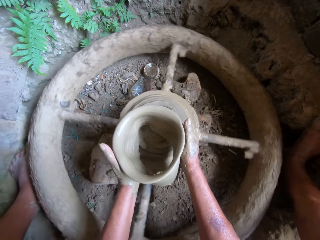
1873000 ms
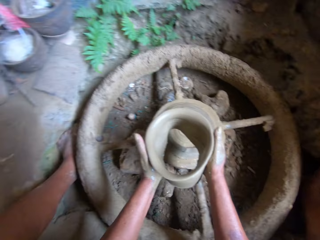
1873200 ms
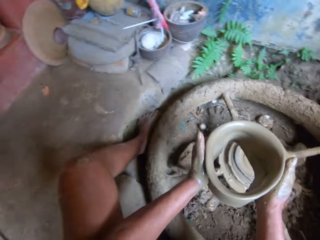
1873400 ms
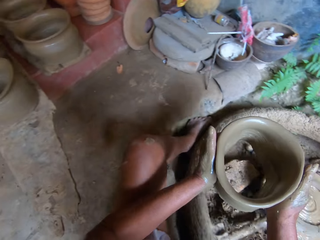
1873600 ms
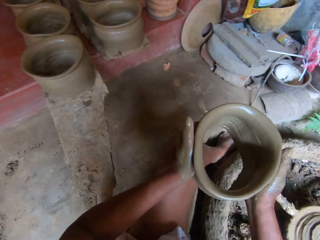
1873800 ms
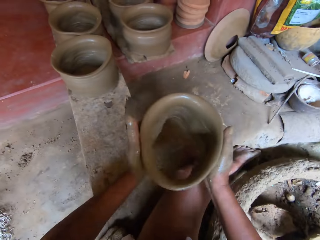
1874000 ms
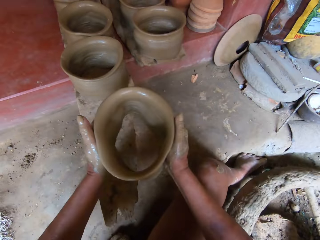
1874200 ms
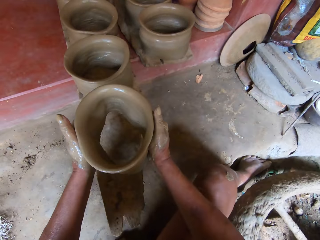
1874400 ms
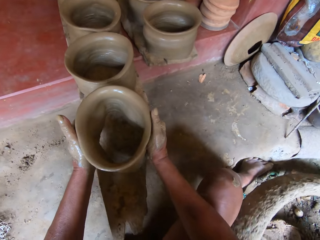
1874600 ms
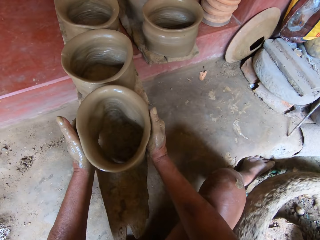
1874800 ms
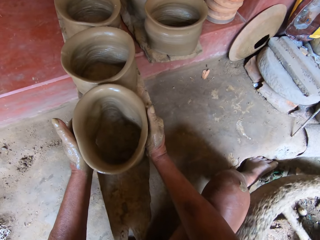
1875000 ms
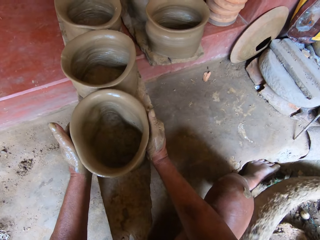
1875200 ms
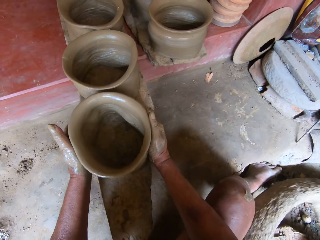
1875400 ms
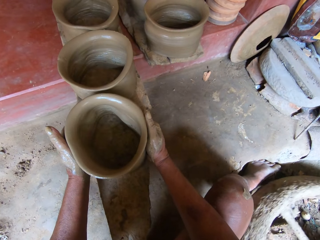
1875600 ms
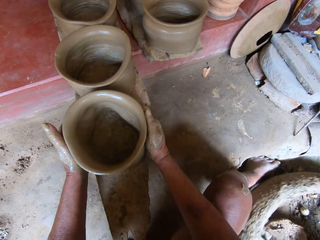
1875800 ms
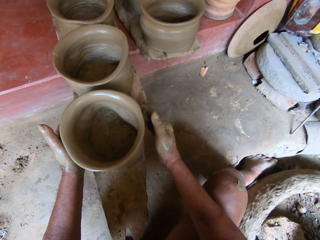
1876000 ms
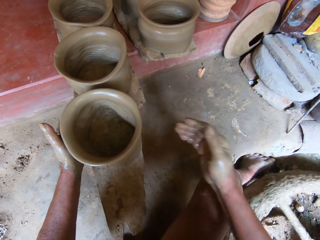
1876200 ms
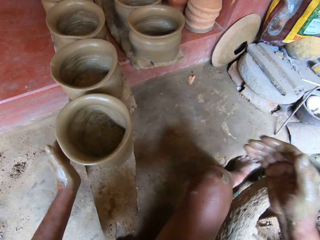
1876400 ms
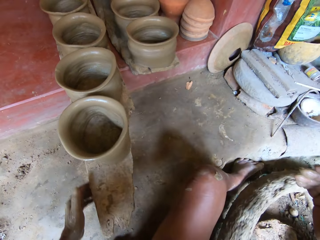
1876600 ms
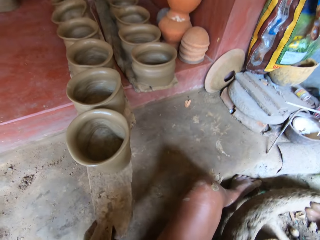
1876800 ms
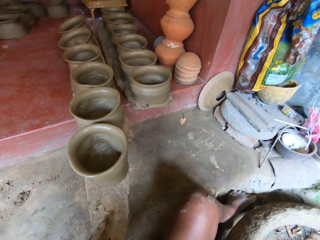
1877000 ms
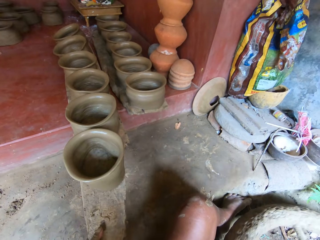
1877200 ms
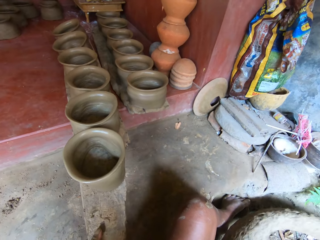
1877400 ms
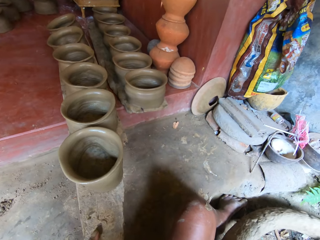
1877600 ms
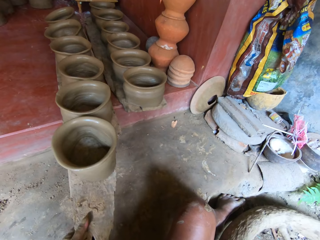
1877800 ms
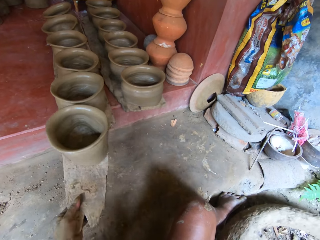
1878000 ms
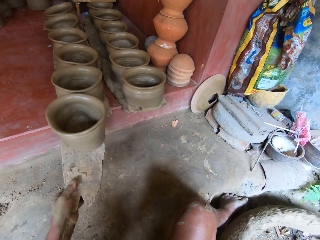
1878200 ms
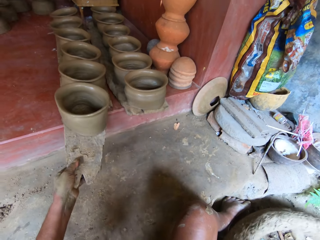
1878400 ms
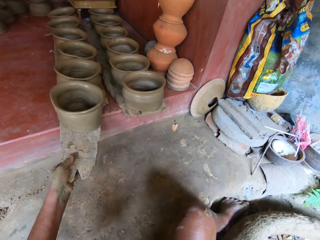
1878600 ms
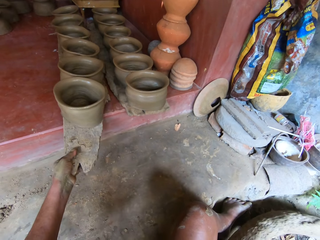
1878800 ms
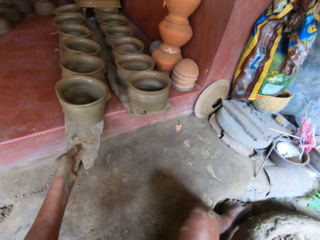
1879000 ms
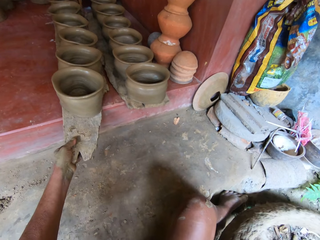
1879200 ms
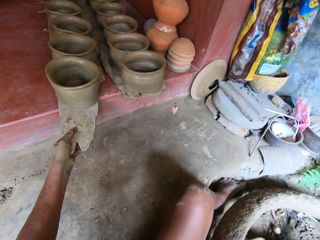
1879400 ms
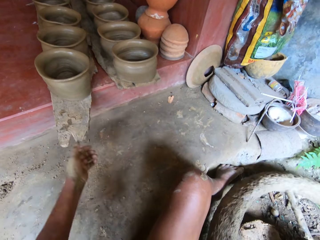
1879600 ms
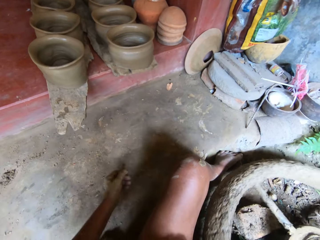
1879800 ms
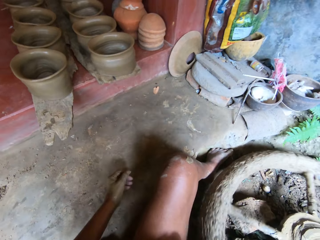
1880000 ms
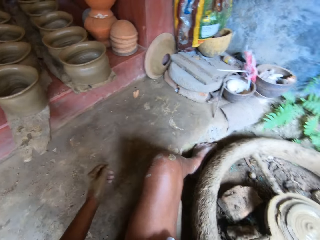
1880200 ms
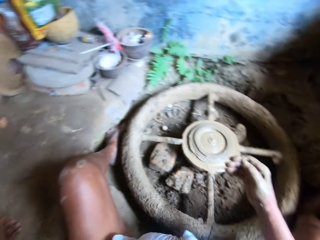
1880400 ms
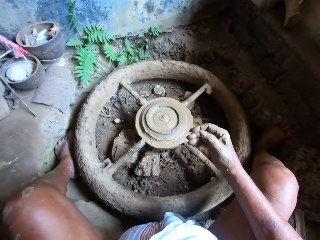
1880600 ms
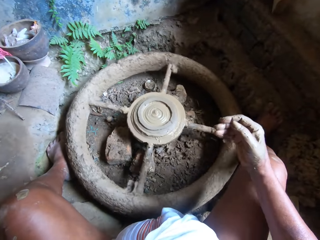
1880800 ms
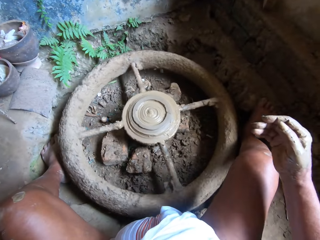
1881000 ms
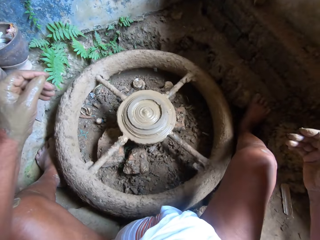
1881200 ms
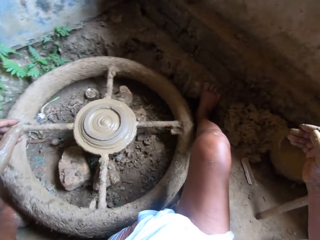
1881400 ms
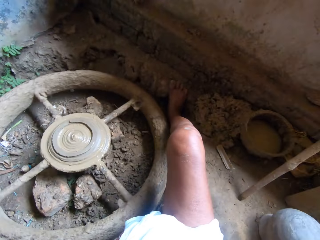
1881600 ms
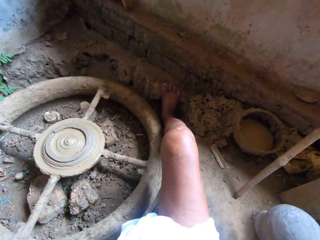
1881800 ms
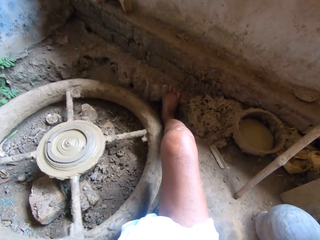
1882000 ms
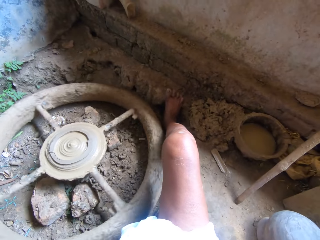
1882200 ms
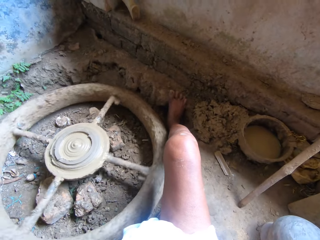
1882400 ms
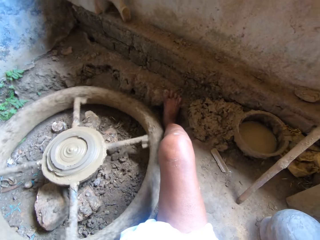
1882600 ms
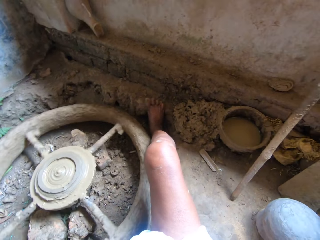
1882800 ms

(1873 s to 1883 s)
The camera wearer carries the clay pot from the throwing wheel with both hands. She places the clay pot in her hands on the plank. She pushes the plank in with her left hand.

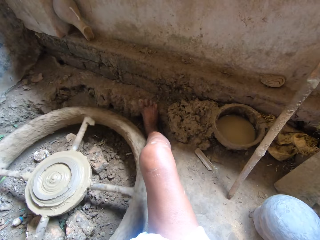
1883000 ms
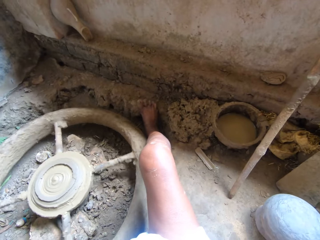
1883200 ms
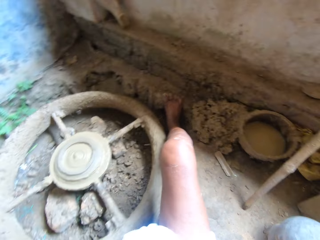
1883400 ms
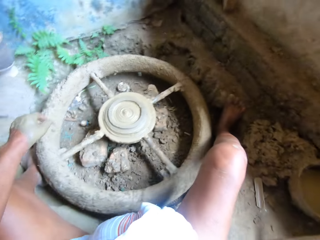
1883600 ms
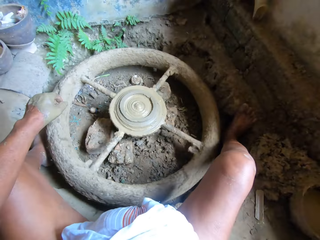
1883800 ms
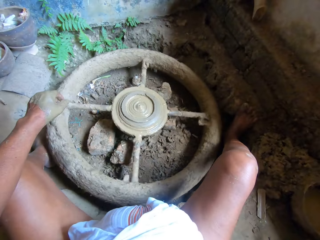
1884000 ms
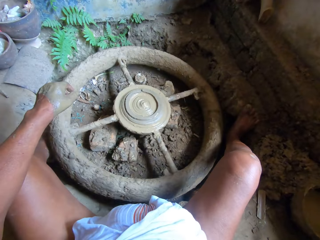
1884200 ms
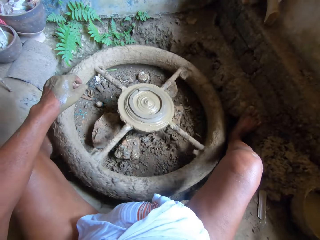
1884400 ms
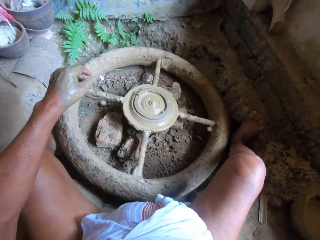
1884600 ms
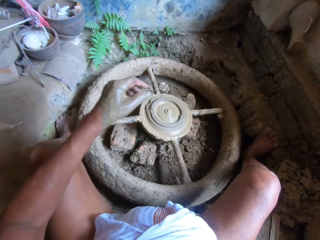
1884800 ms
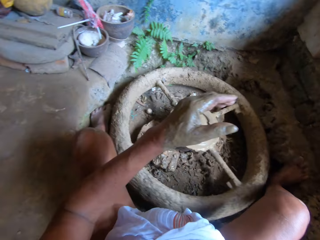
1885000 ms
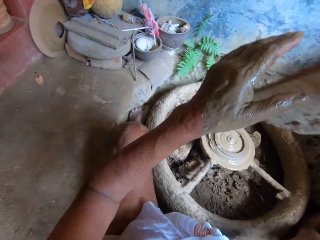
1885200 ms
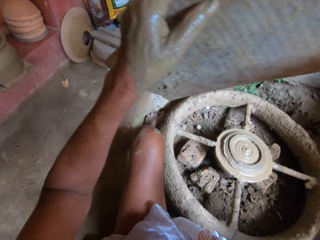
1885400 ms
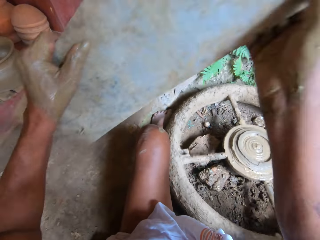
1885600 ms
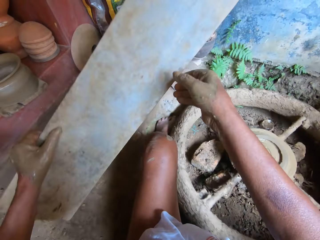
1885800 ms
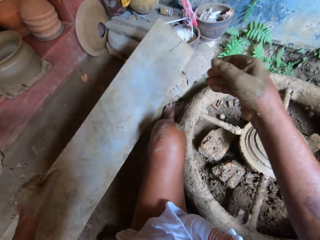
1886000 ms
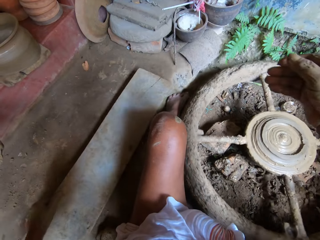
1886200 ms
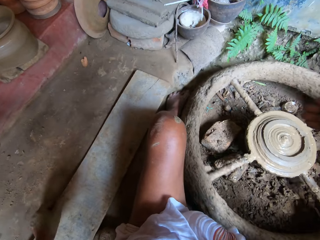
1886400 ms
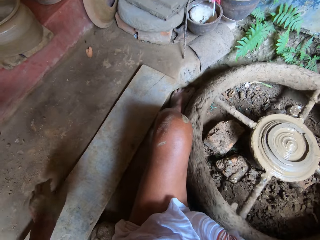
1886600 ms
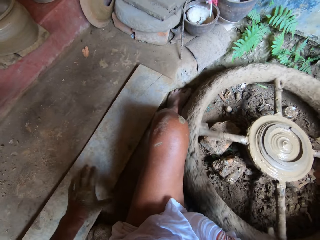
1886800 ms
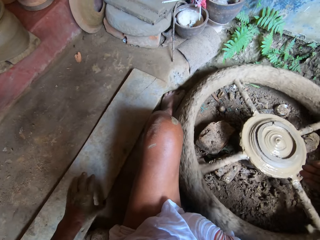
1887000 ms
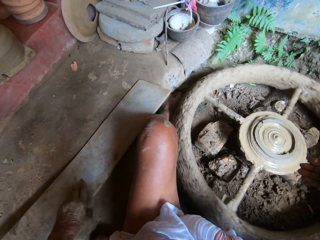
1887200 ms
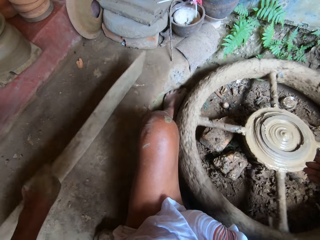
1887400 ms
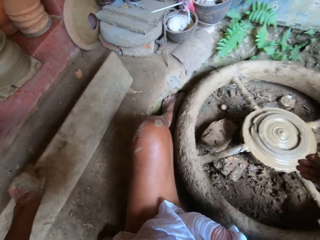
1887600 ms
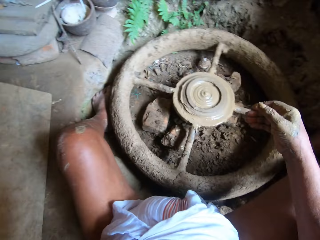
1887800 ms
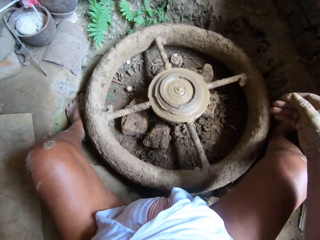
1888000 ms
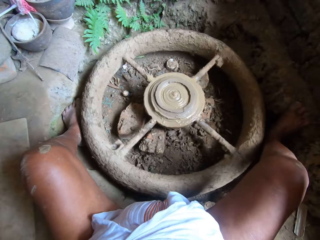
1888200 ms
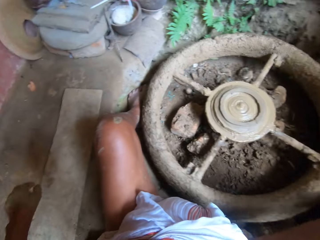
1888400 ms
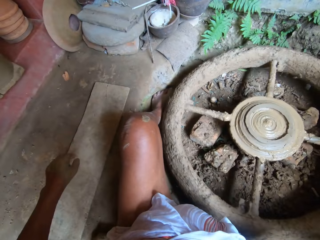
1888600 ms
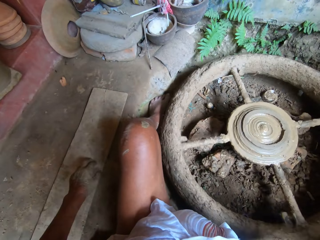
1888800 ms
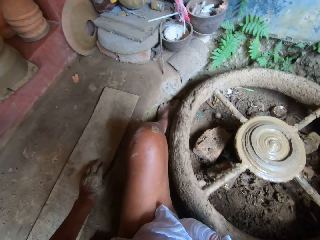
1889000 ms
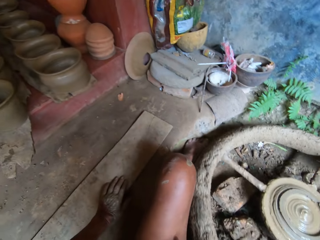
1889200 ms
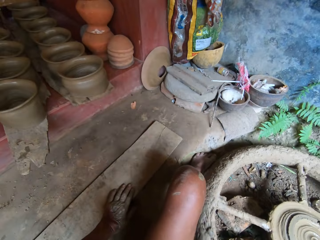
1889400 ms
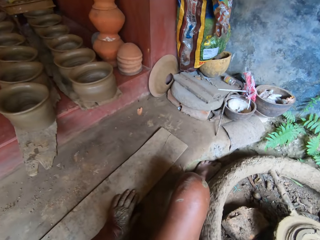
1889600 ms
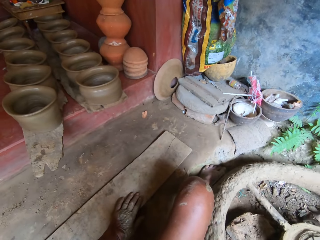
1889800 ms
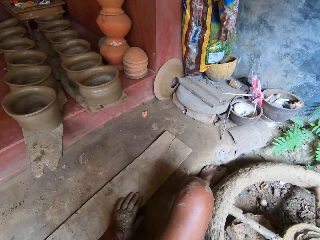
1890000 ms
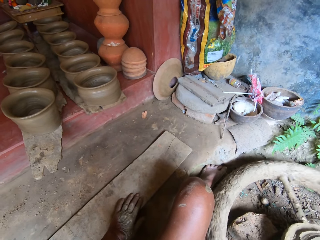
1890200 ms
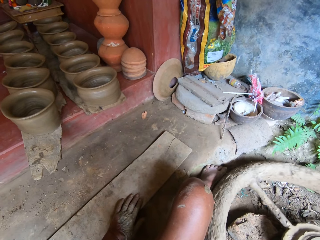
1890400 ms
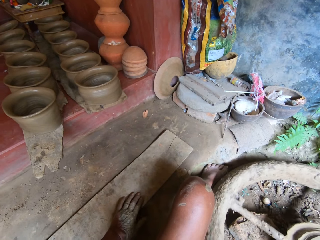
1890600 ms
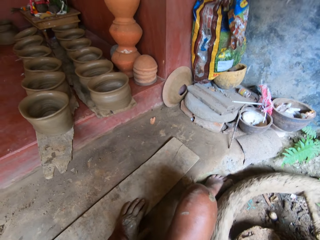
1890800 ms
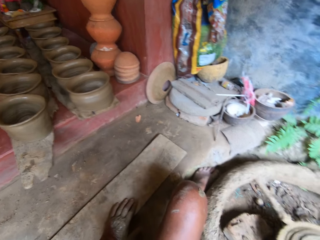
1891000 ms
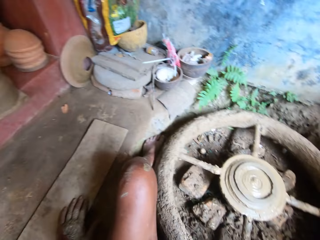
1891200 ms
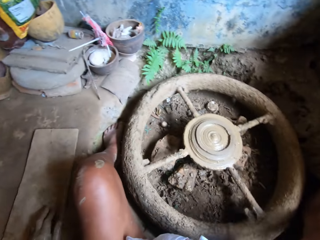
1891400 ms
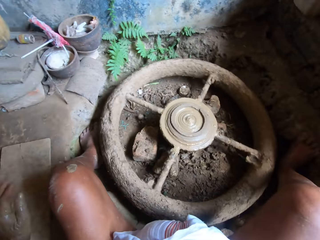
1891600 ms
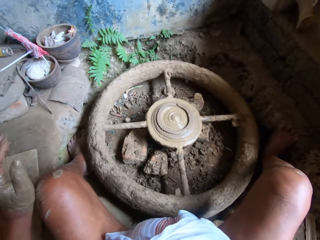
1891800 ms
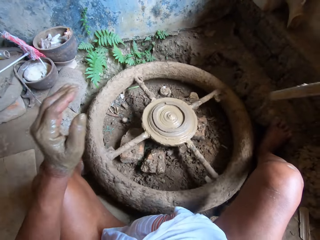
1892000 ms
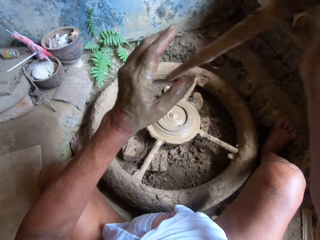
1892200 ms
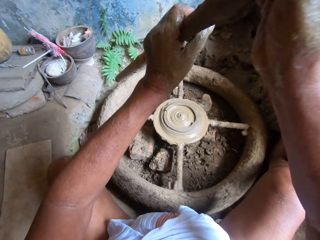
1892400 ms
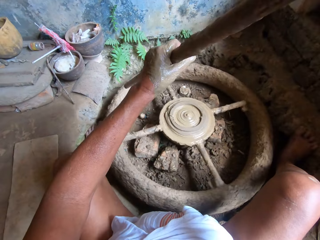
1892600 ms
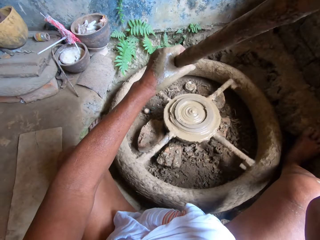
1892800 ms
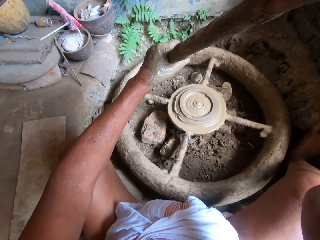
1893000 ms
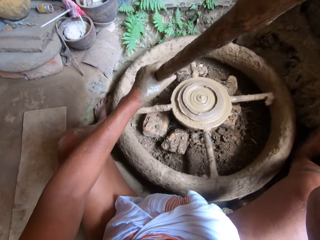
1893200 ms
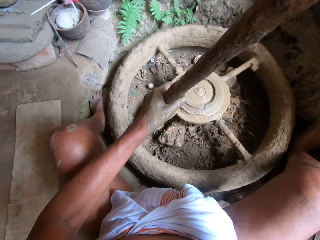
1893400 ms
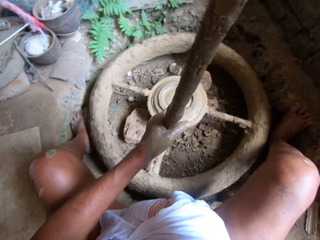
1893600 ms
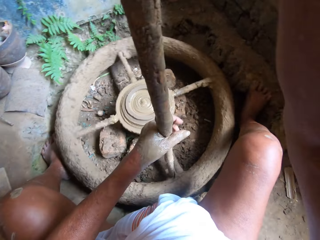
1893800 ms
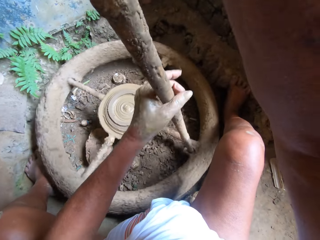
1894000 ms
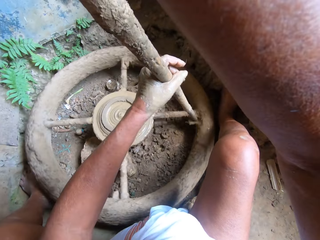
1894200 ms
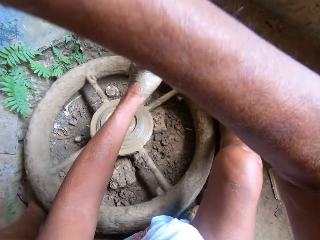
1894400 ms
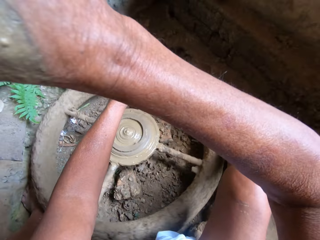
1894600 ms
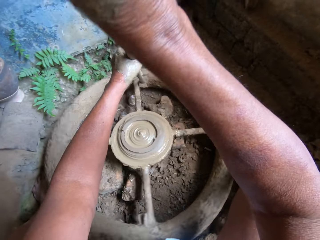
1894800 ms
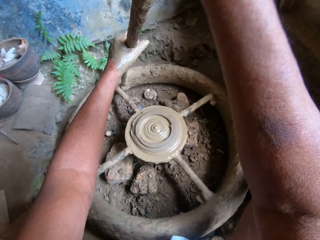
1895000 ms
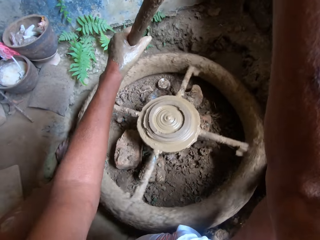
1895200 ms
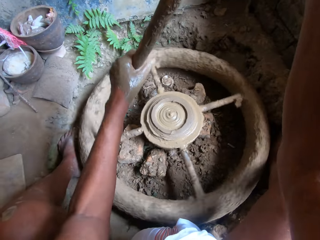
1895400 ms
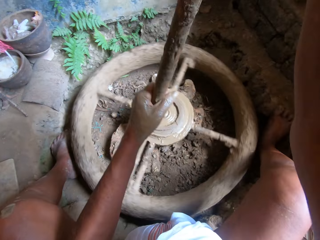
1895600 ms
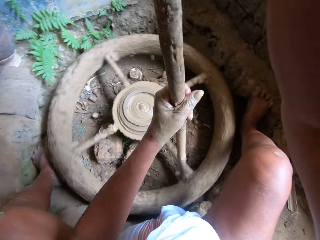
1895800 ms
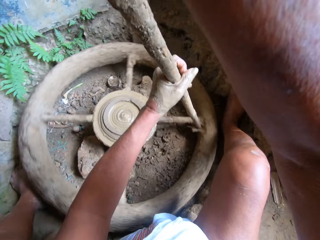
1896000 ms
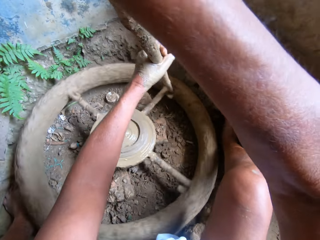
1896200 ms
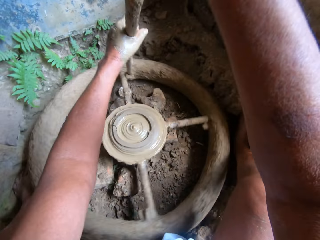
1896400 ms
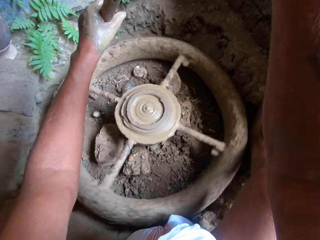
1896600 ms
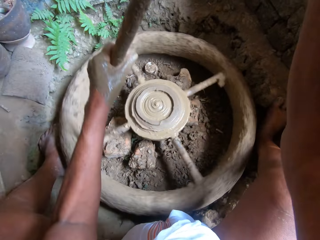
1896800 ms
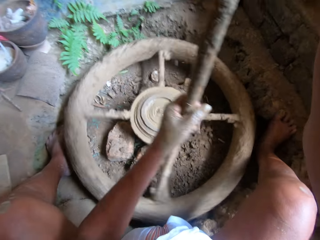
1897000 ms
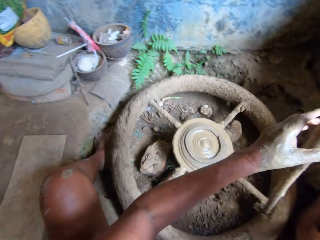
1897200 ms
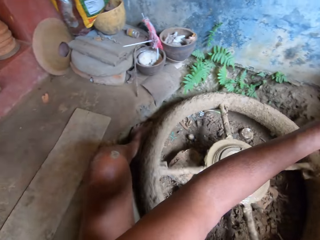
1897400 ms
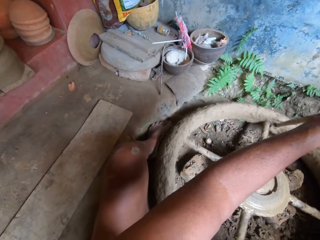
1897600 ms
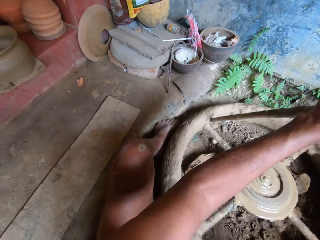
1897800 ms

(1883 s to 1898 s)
The camera wearer holds the wood plank with both hands. She holds the wood plank with her left hand. She places the wood plank on the floor with her left hand. She holds the wood plank on the floor with her left hand, turns the wood plank on the floor with her left hand and holds the wood plank on the floor with her left hand. She picks a stick from the ground with her right hand. She holds the stick with both hands. She wheels the pottery wheel with the stick in both hands. She puts a piece of wood on the pottery wheel. She pushes the pottery wheel with the piece of wood.
